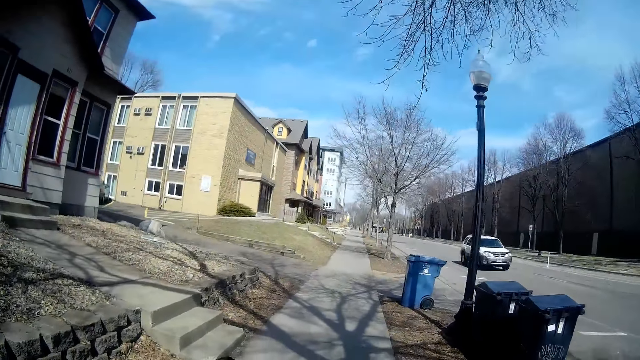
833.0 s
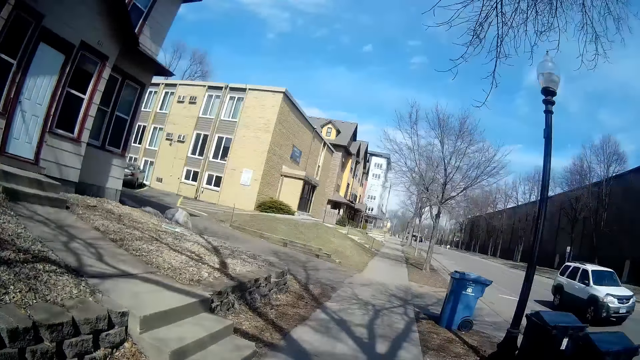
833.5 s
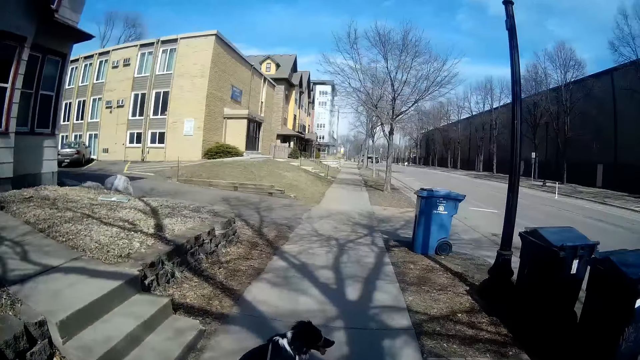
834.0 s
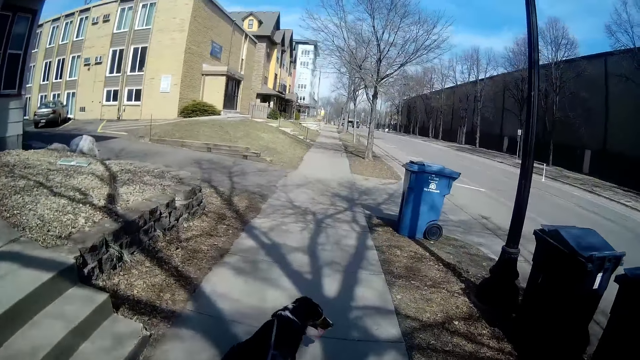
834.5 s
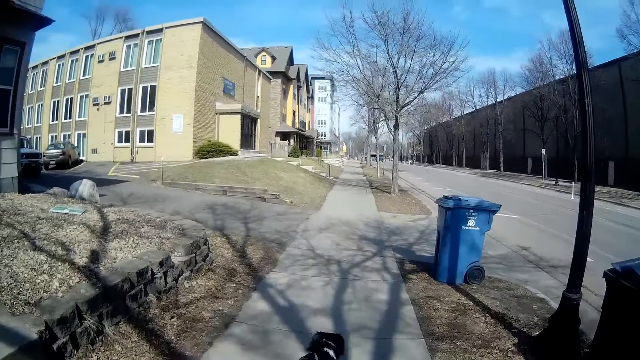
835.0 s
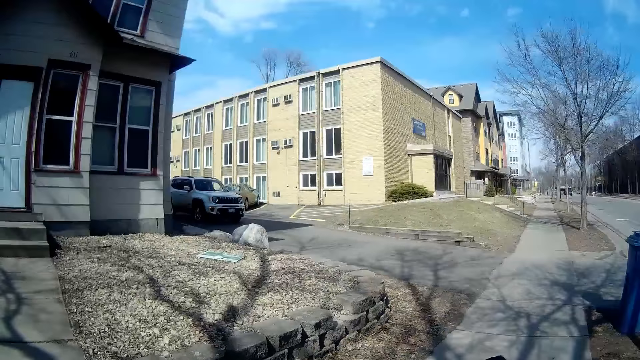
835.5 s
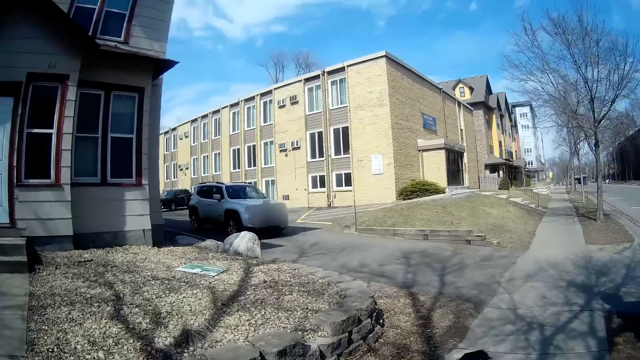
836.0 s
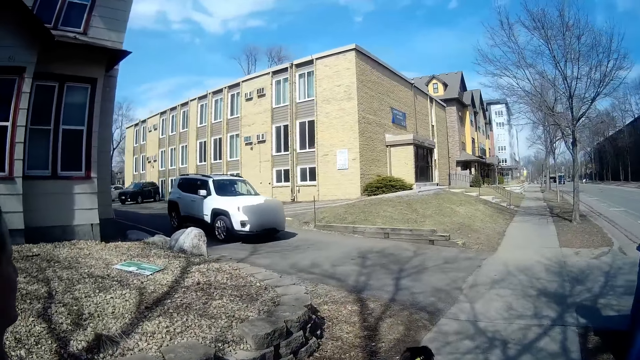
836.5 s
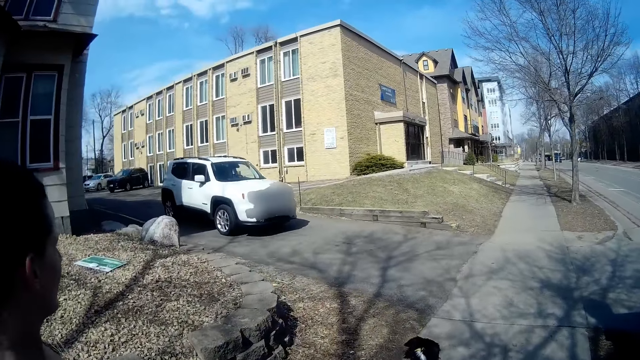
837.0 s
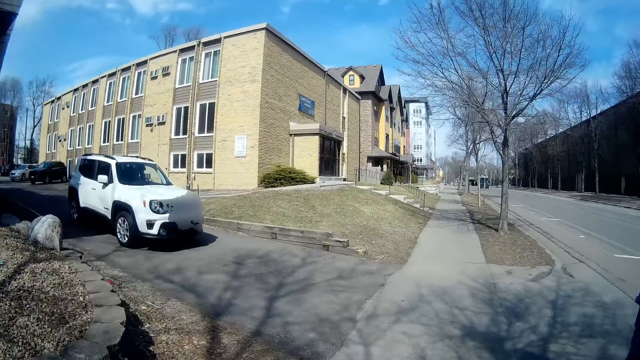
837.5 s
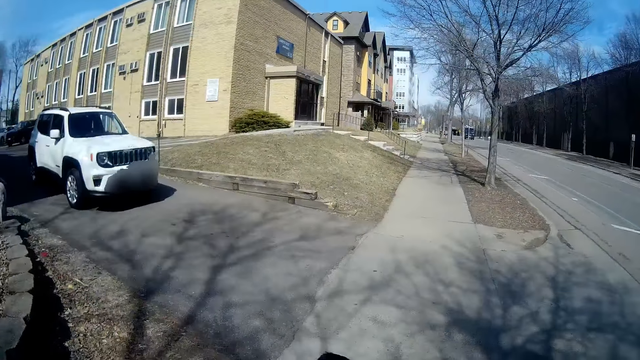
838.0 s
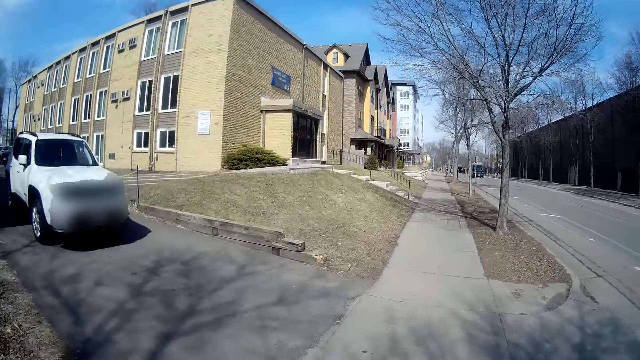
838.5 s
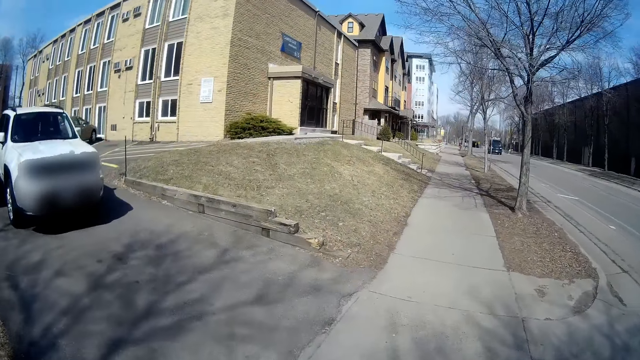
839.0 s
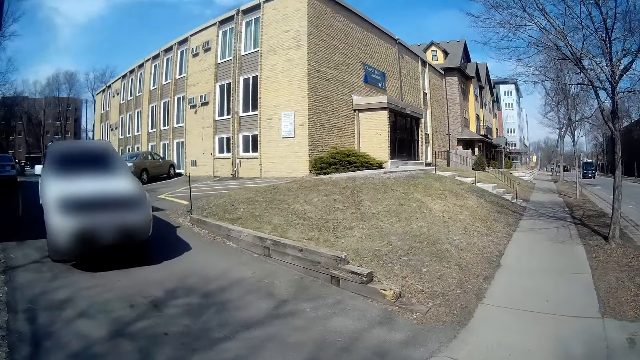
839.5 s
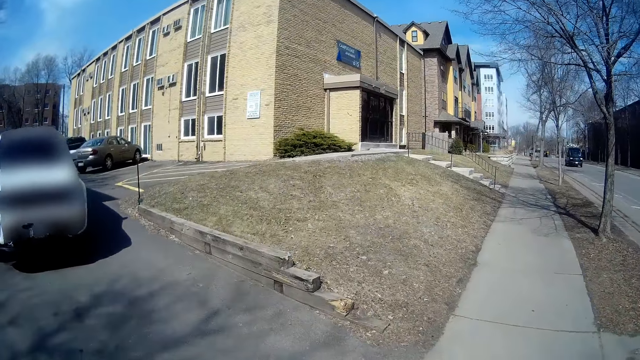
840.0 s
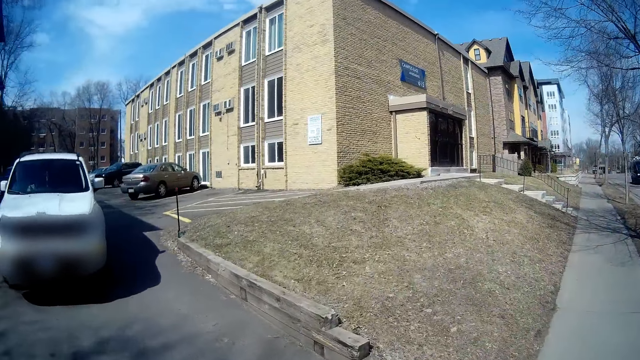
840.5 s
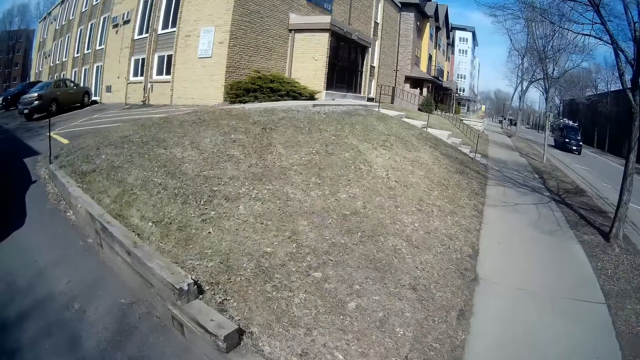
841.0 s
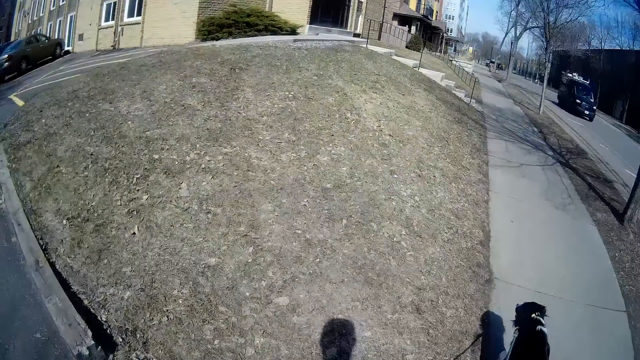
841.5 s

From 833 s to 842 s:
A lady adjusts a dog leash on a dog. She walks the dog on a sidewalk.

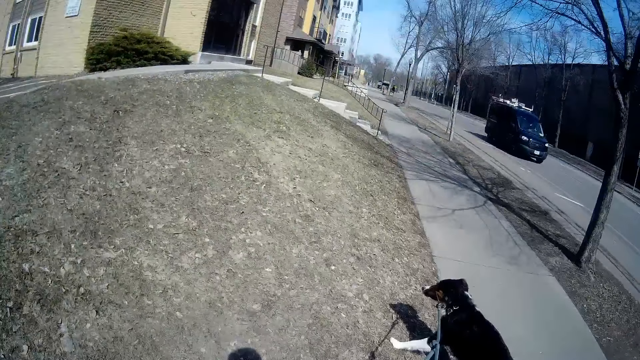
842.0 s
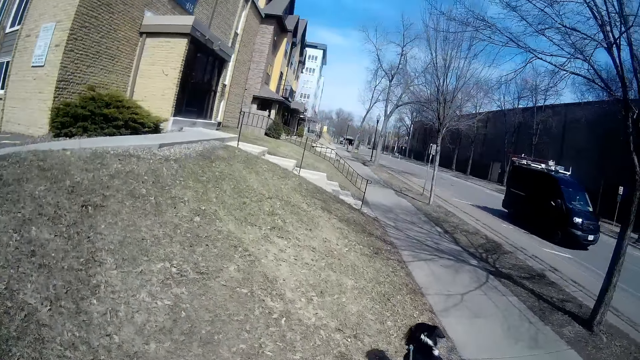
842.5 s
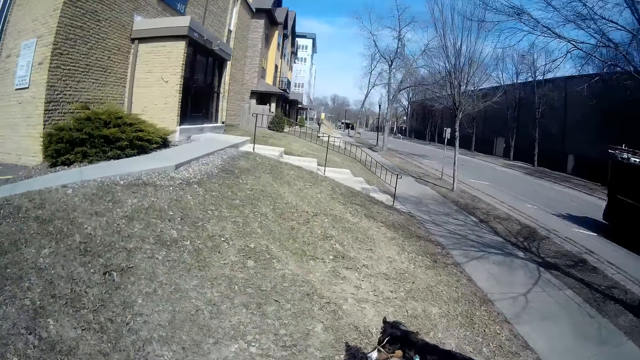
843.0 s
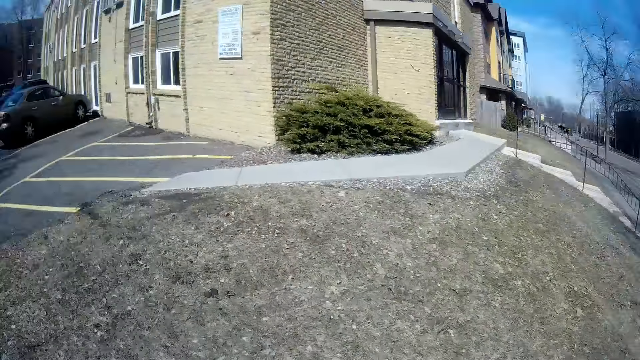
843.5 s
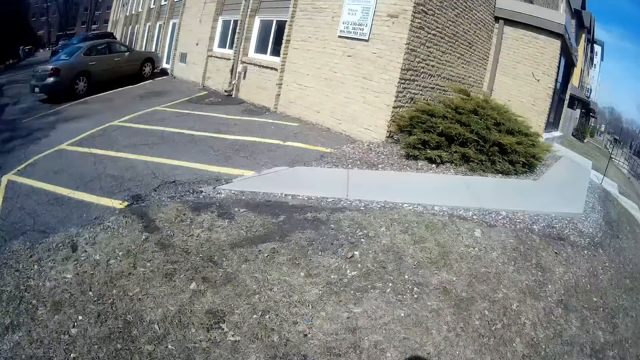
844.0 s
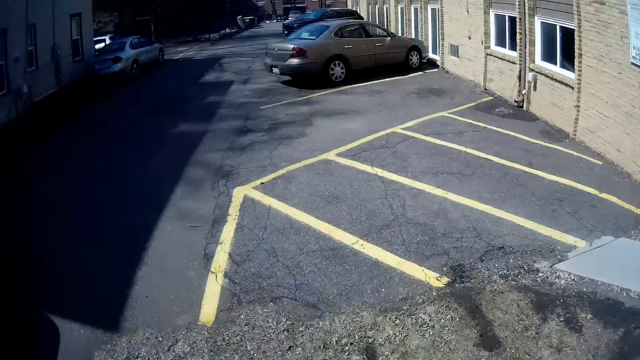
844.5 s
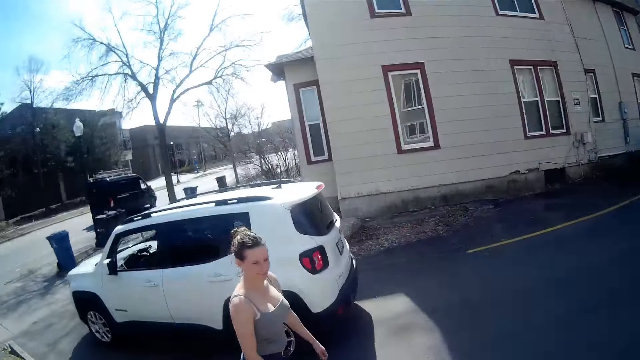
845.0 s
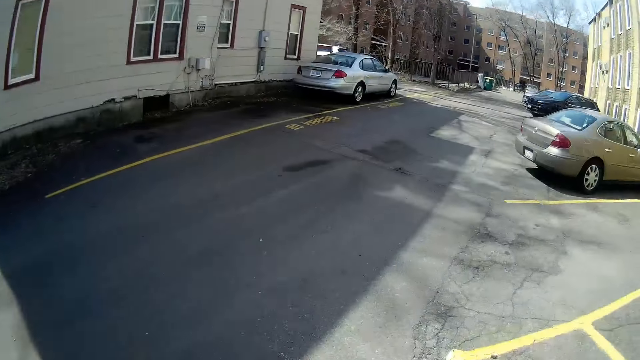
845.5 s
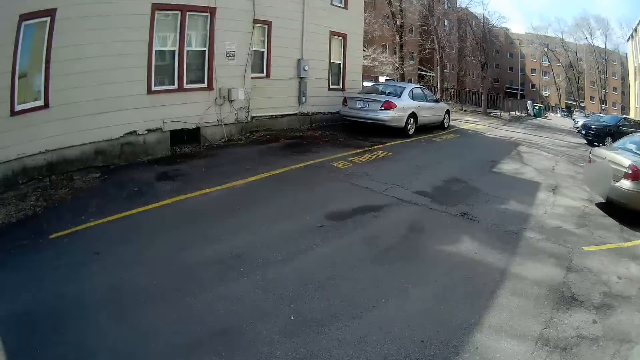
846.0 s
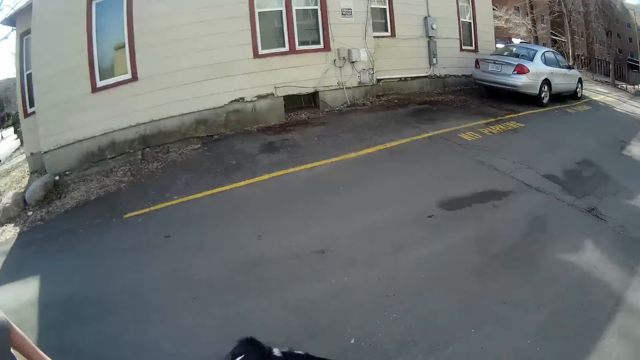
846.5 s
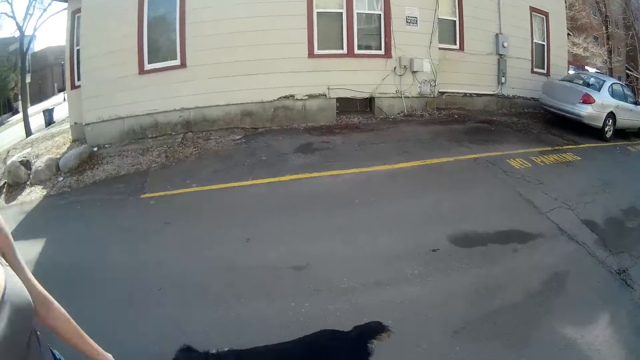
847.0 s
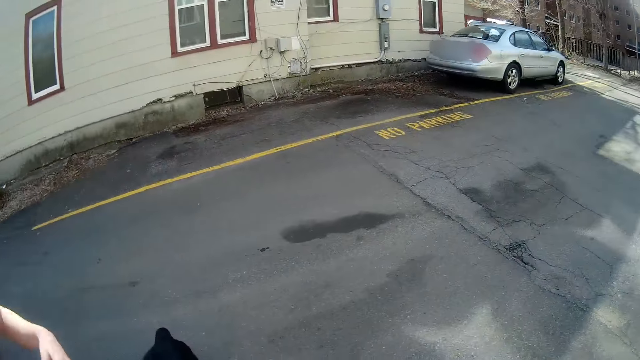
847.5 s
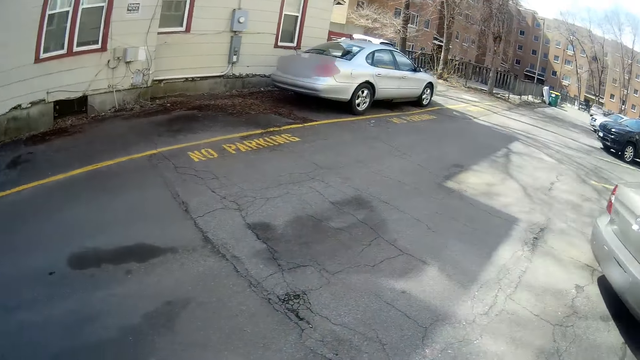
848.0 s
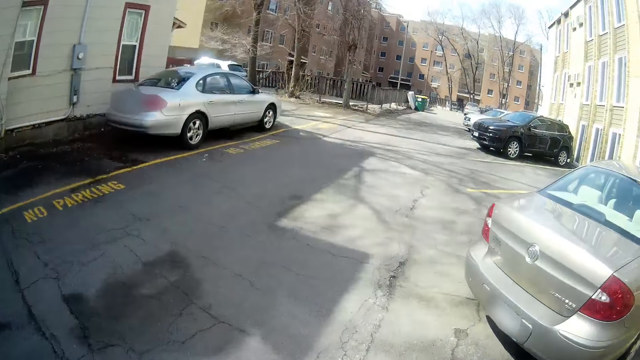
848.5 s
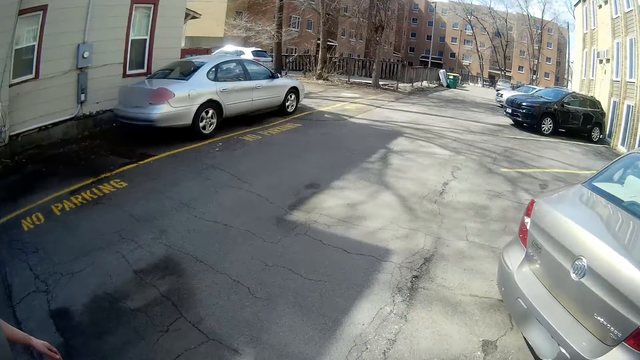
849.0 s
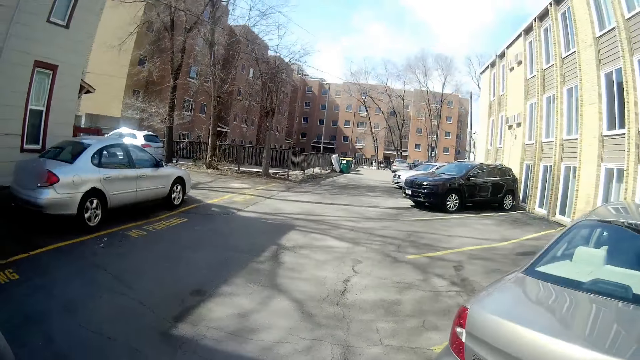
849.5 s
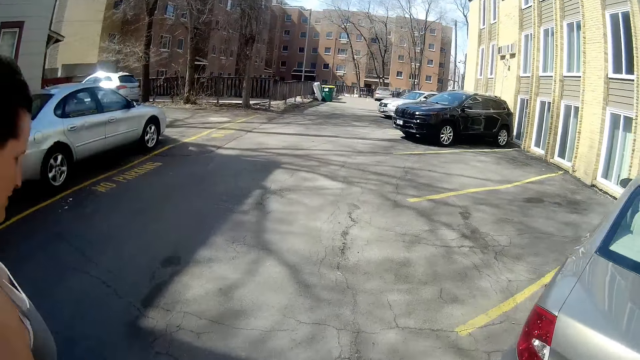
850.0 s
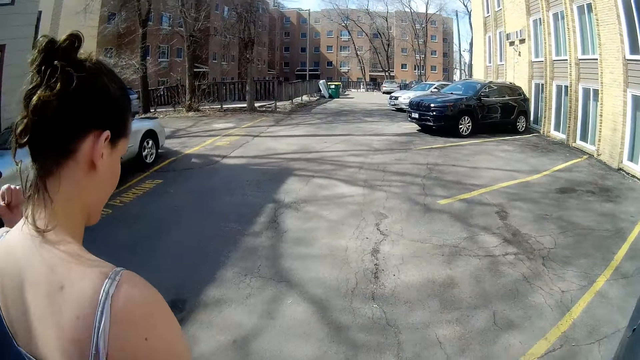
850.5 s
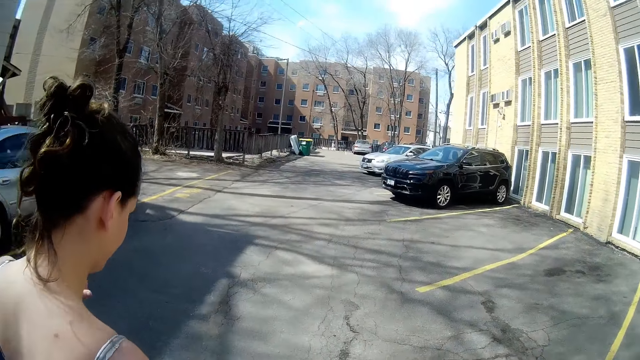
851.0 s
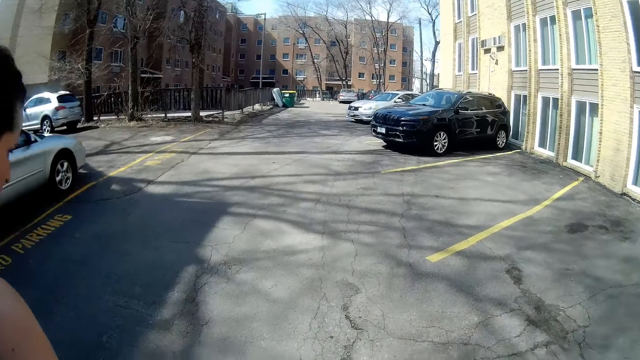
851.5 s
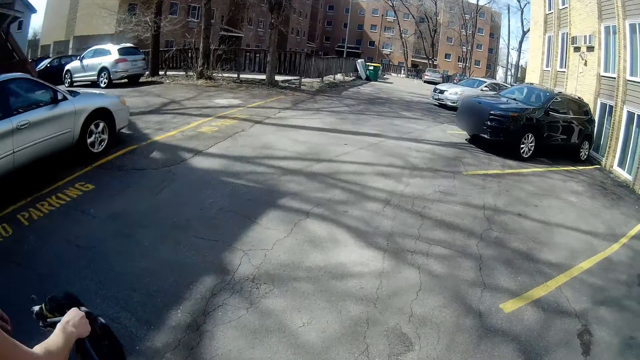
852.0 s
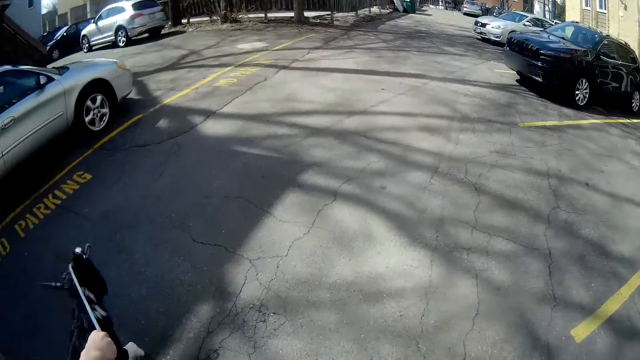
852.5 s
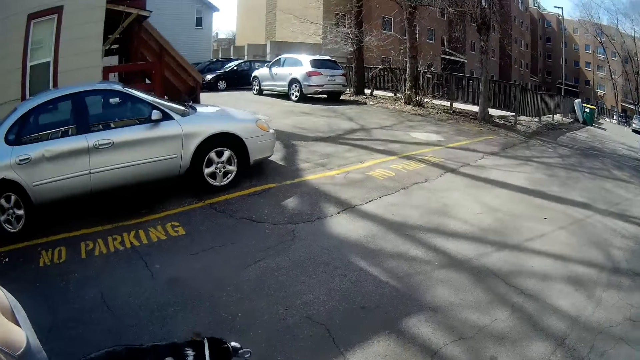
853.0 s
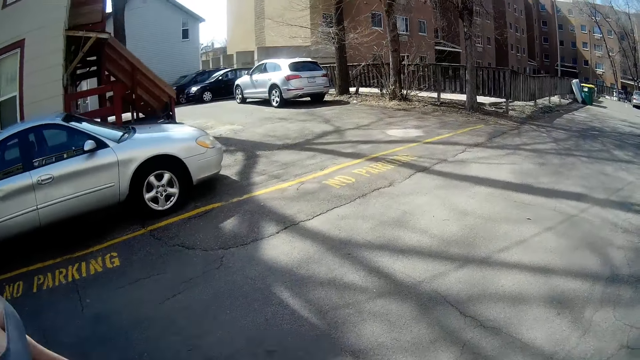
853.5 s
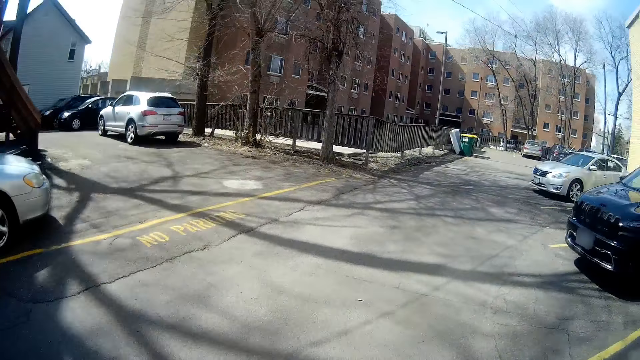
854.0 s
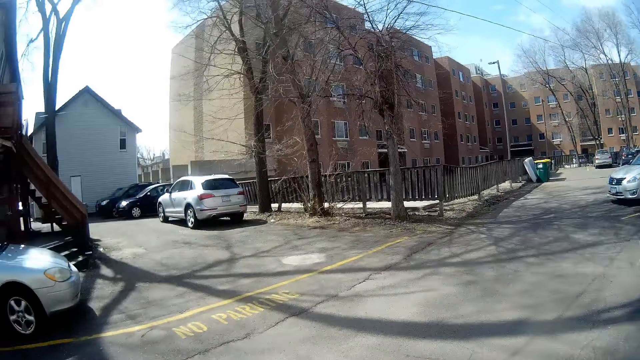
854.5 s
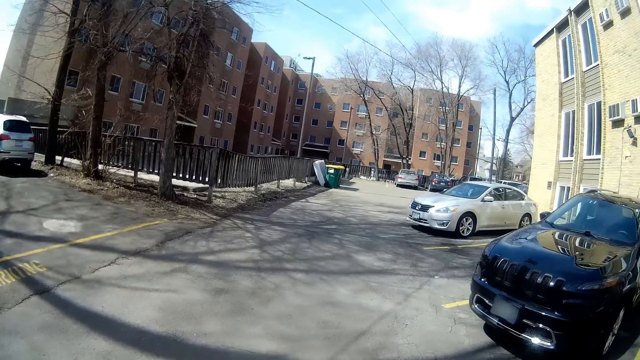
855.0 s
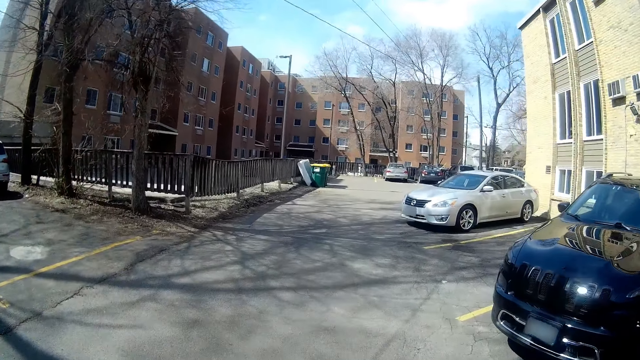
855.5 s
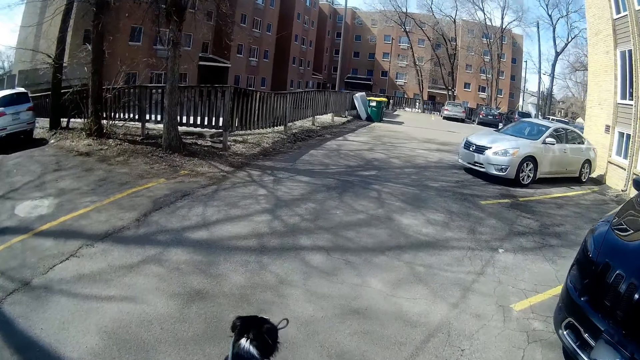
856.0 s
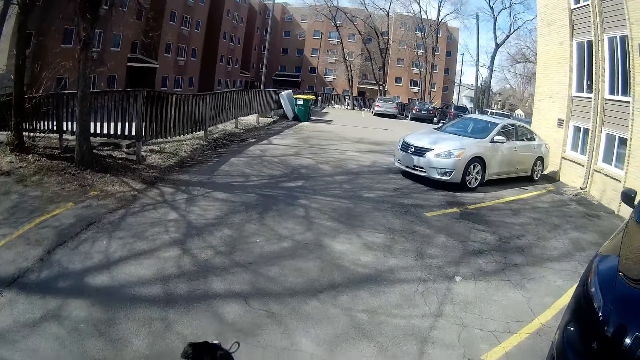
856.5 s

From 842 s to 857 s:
A lady looks around a parking lot. The camera wearer looks around a sidewalk. The lady walks a dog on the parking lot. The camera wearer walks around the parking lot. They look around the parking lot. They walk the dog.
